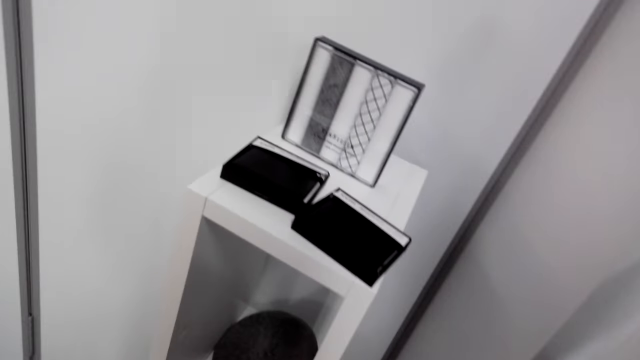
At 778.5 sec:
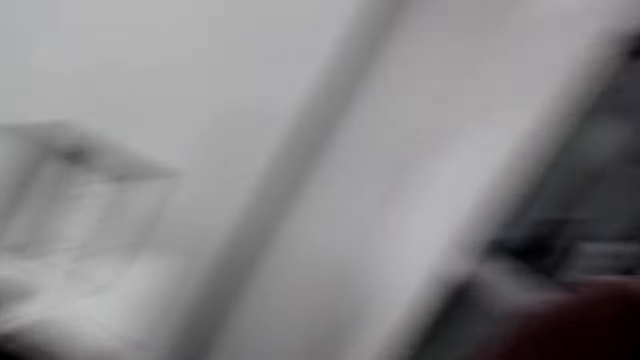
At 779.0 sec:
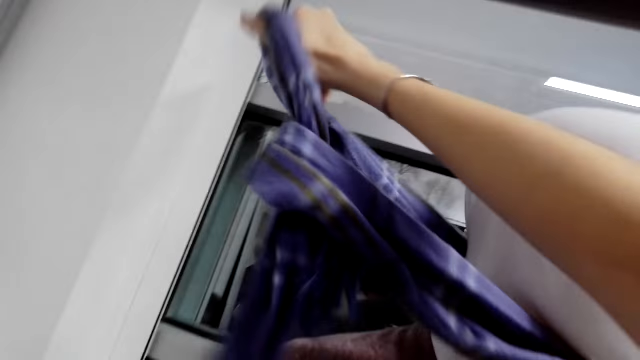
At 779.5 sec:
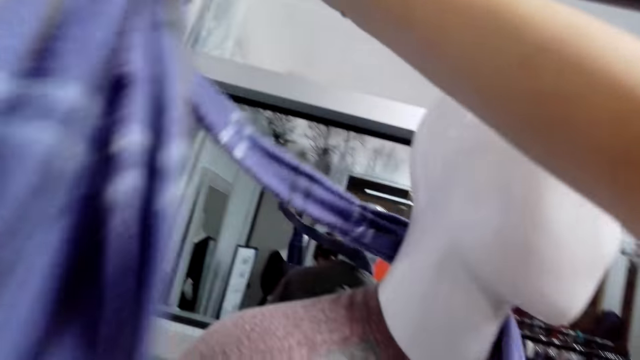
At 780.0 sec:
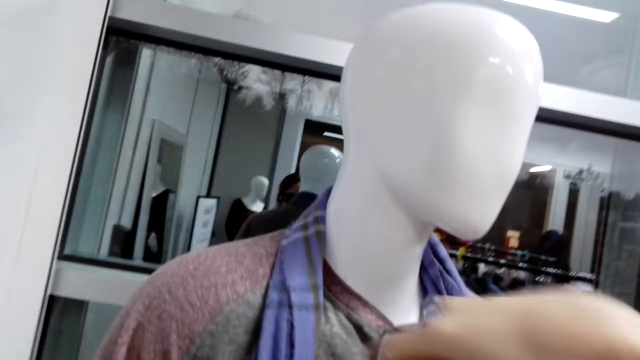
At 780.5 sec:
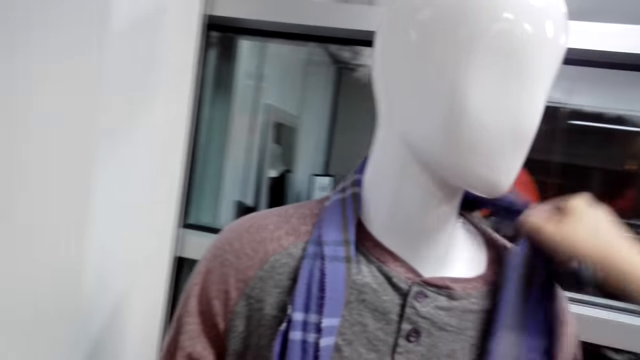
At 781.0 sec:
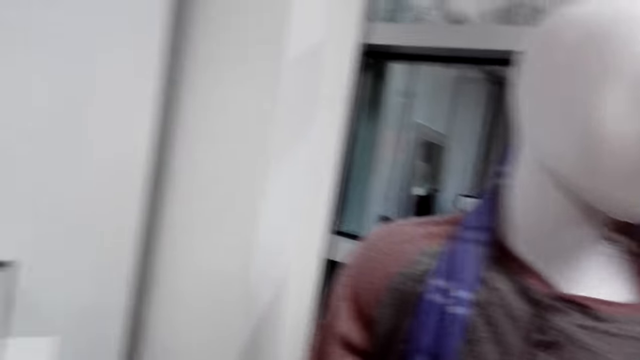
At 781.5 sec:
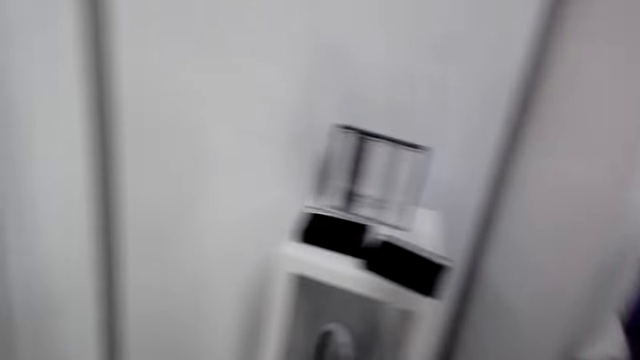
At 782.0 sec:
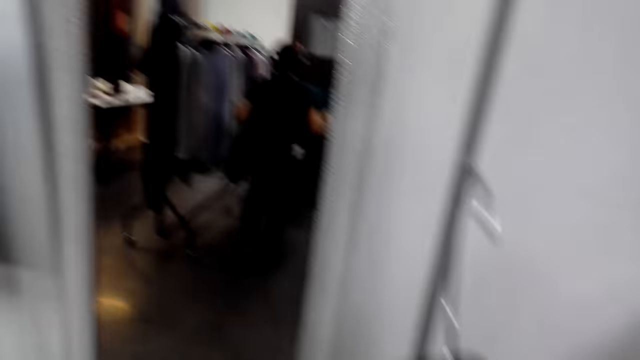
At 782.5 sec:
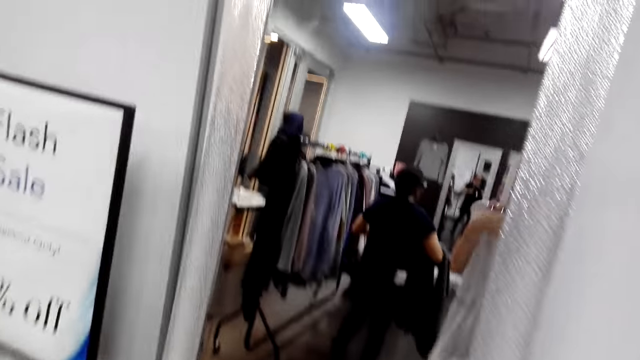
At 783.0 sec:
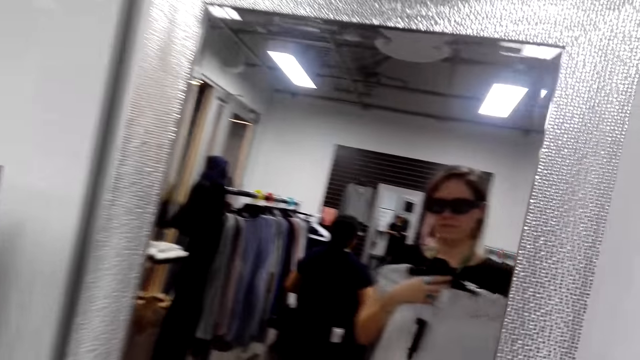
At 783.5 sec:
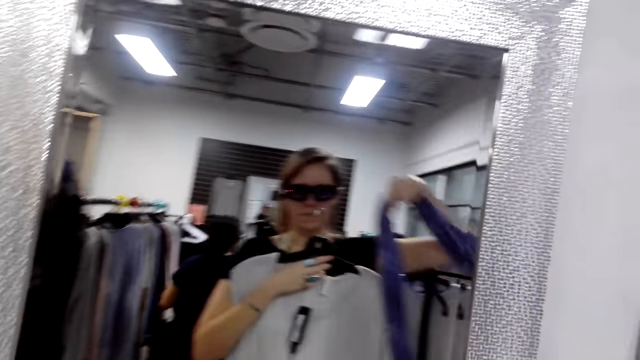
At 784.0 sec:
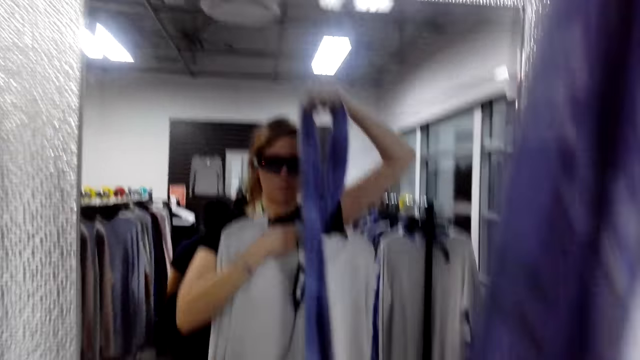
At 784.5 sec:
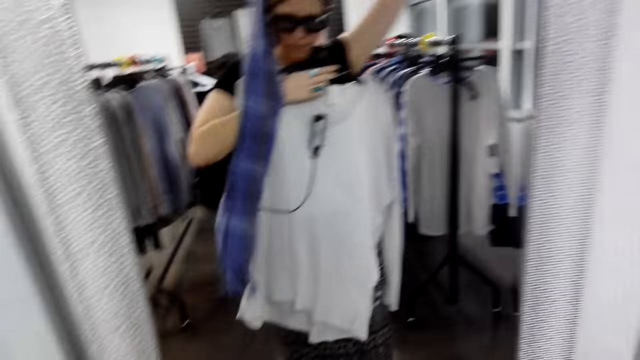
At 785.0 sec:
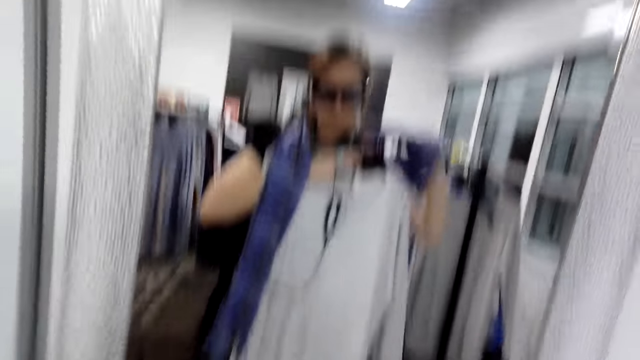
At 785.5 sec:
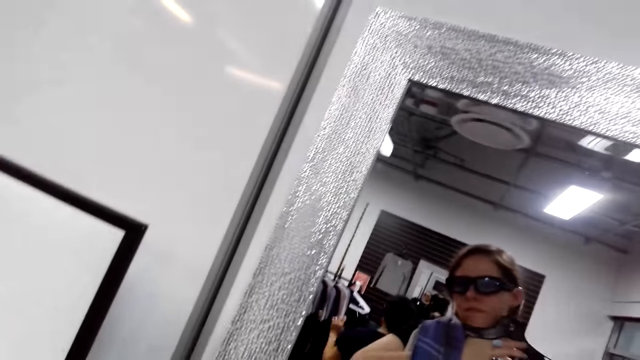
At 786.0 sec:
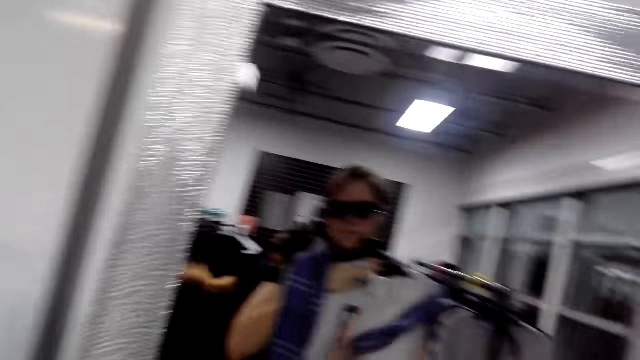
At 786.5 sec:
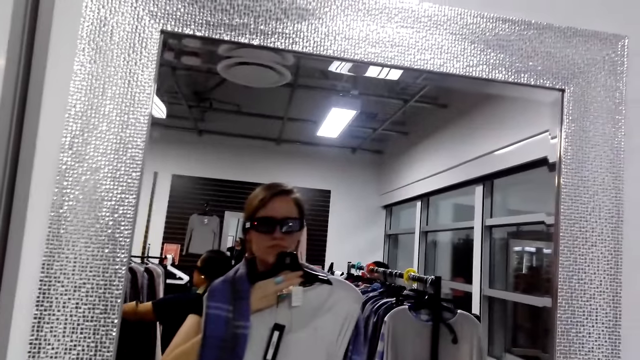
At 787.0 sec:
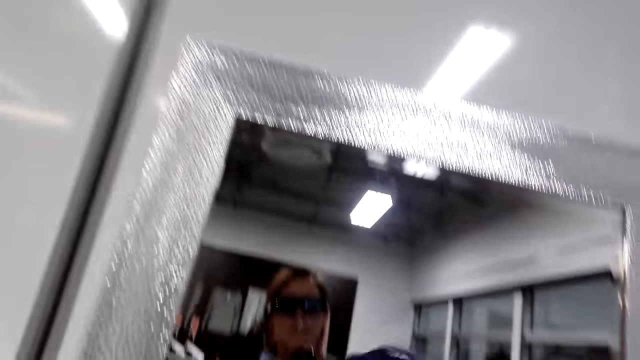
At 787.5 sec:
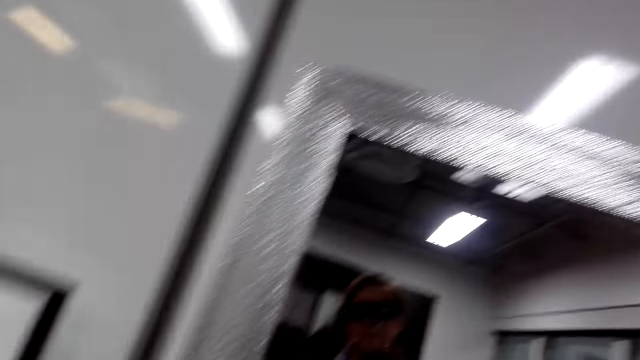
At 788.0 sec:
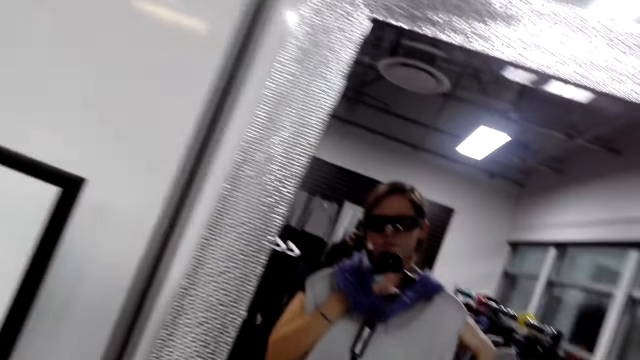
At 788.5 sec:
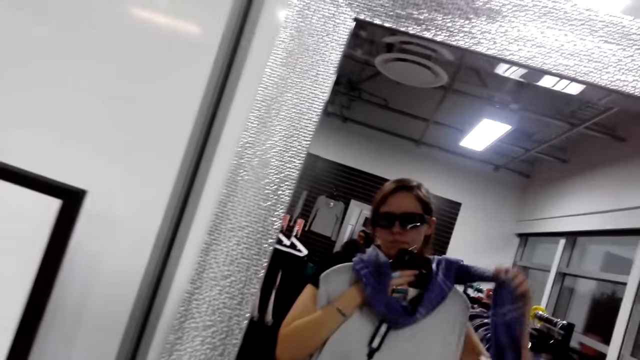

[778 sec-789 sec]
The camera wearer adjusts a scarf on a dummy. She removes the scarf around the mannequin. She turns to the side. She holds a cloth. She holds the scarf. She puts the scarf around her neck. She turns to the side.

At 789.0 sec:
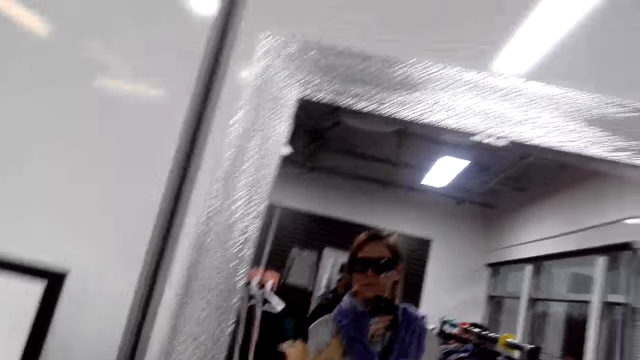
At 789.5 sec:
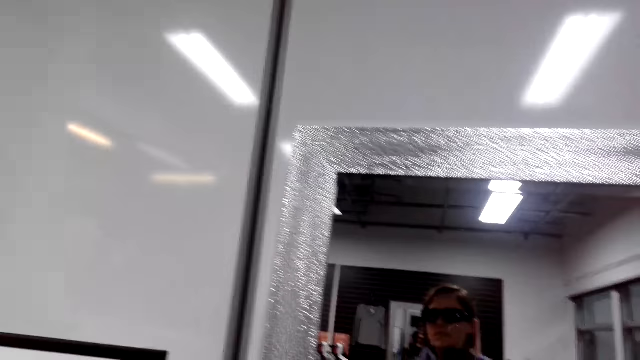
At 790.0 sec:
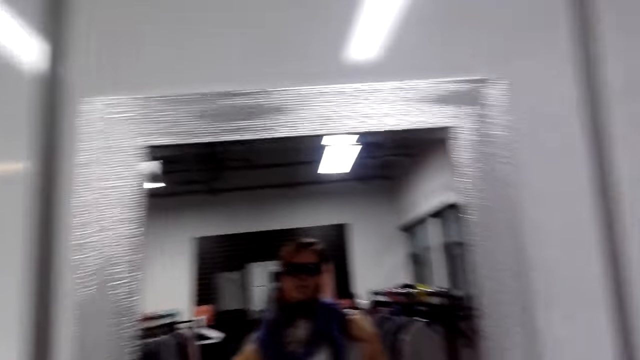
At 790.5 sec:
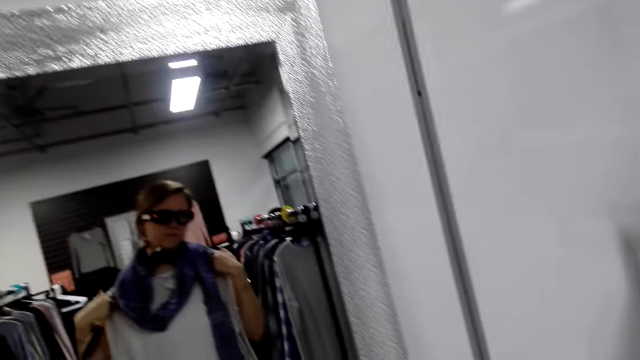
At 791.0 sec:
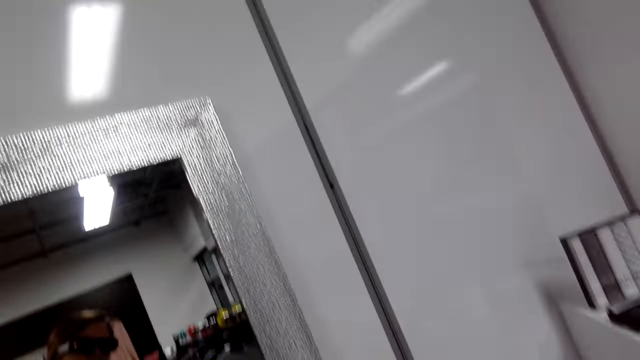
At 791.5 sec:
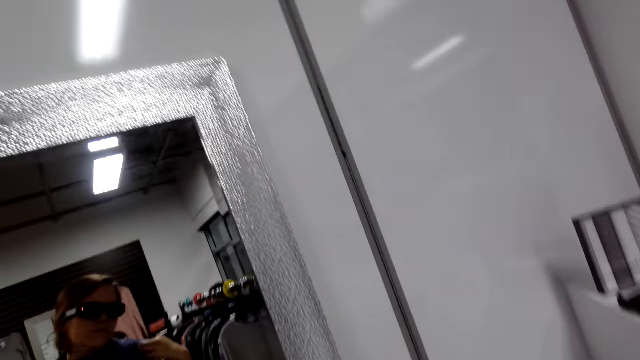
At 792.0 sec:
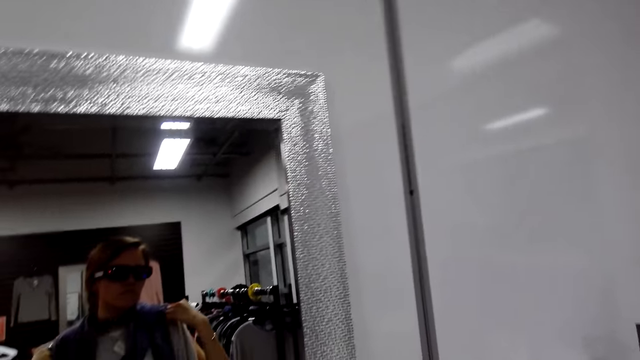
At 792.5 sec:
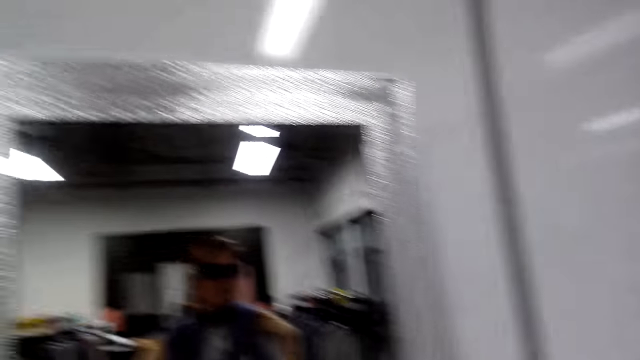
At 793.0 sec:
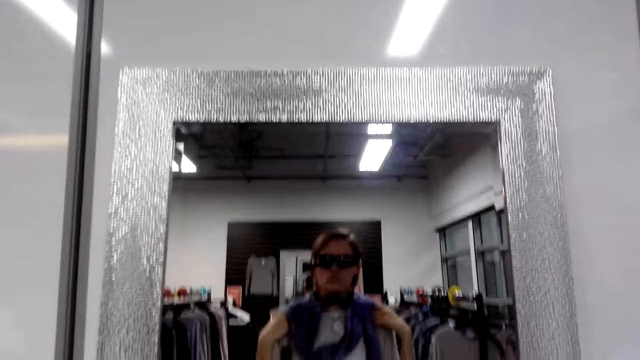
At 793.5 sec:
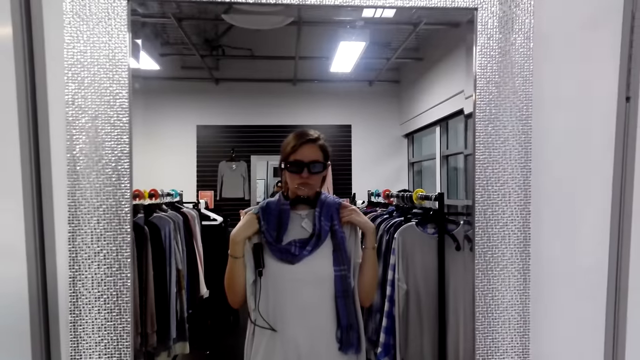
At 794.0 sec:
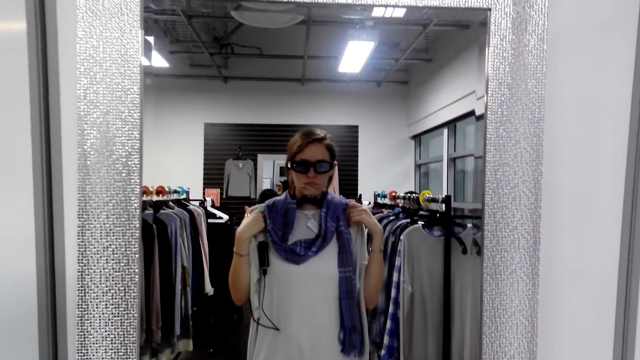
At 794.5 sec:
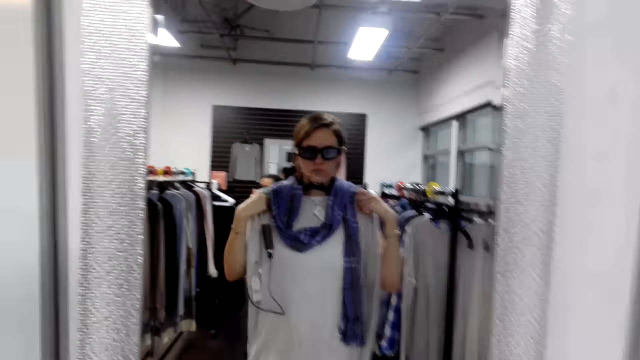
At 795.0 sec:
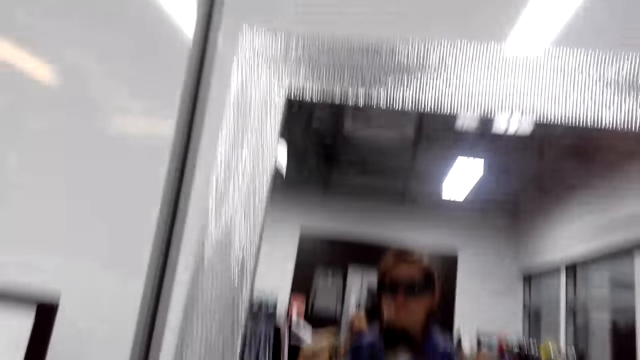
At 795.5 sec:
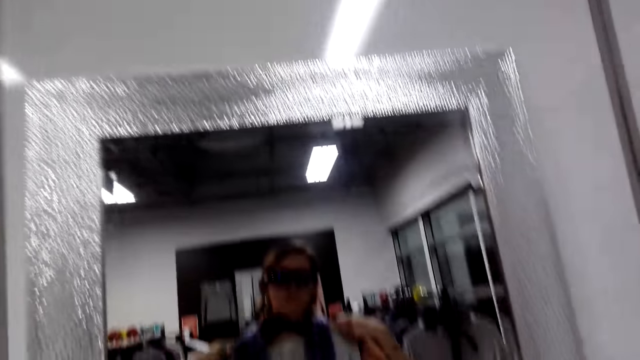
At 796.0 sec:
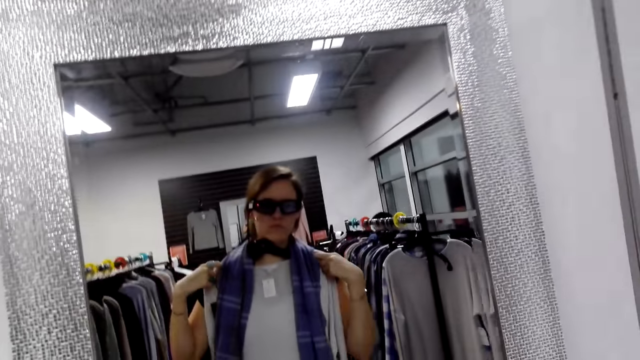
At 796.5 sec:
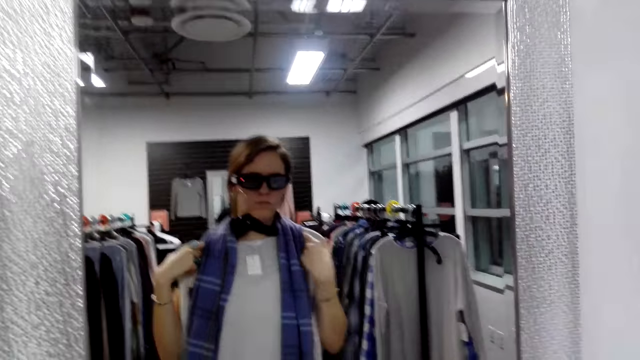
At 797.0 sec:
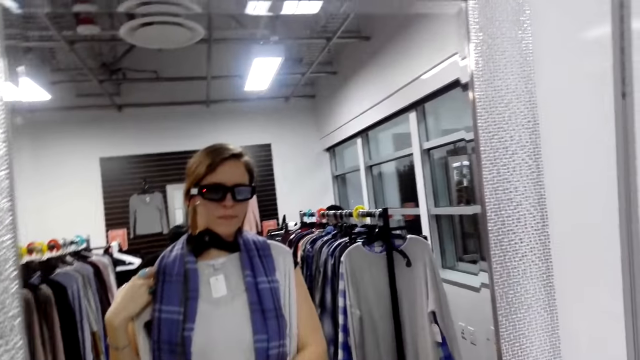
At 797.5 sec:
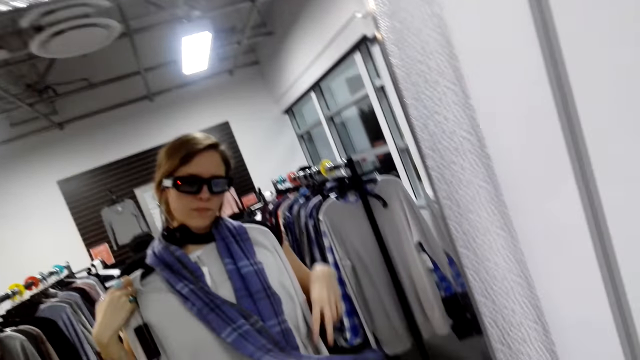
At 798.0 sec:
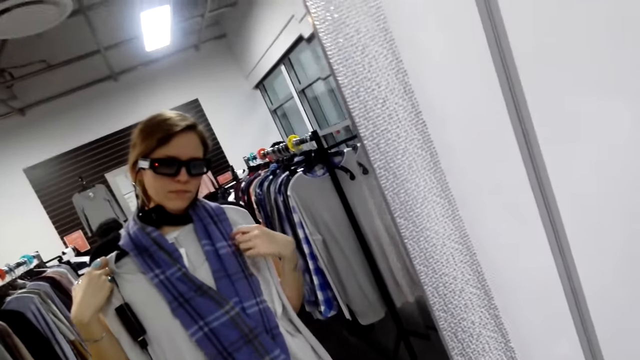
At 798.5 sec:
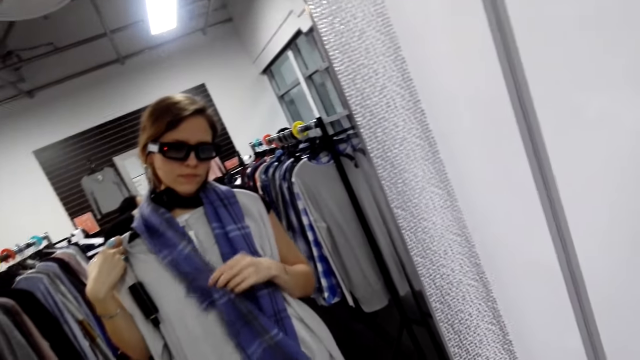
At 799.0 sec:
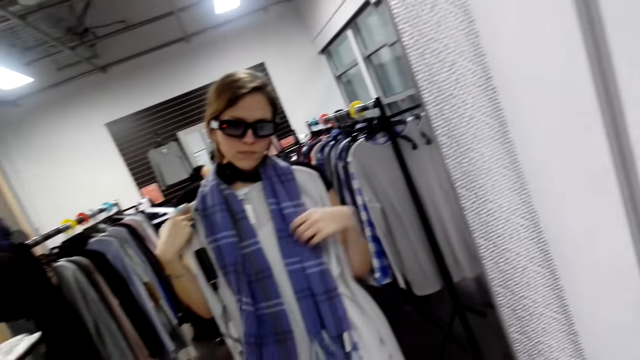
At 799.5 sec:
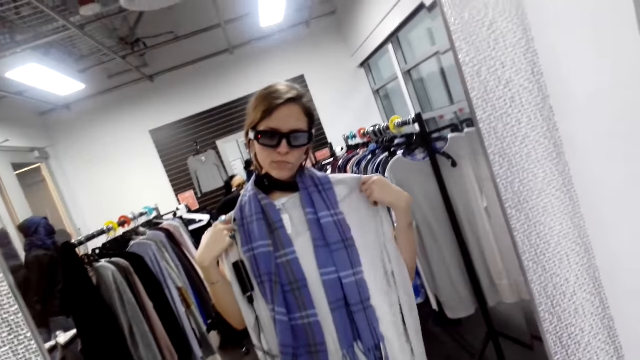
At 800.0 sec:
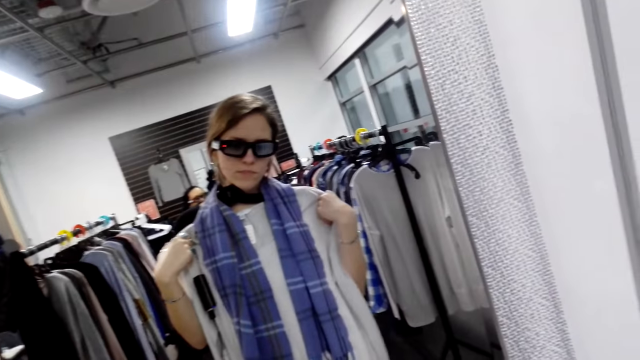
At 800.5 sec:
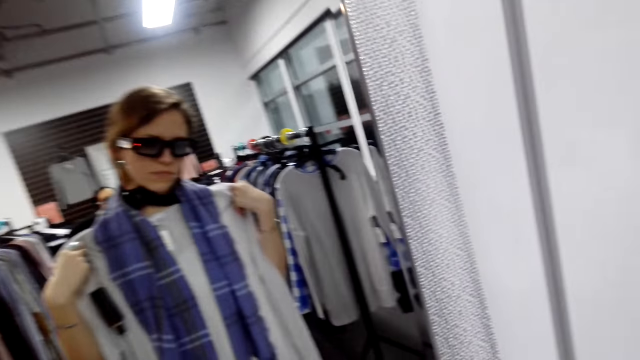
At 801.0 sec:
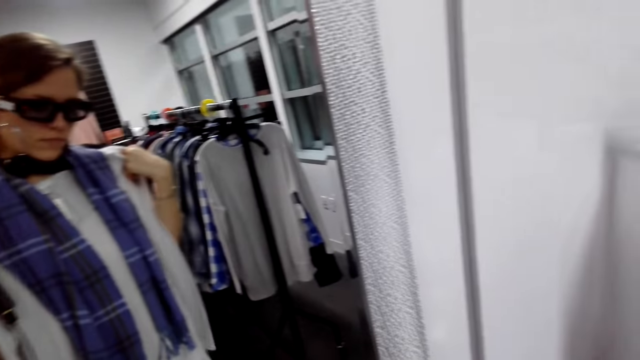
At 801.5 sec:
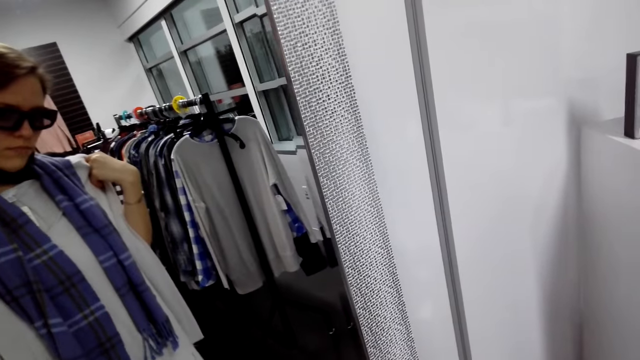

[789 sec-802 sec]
The camera wearer holds a scarf on the neck. They turn to the side. They hold the scarf on the neck. They turn to the side. They hold the scarf on the neck. They turn to the side. They hold the scarf on the neck.
